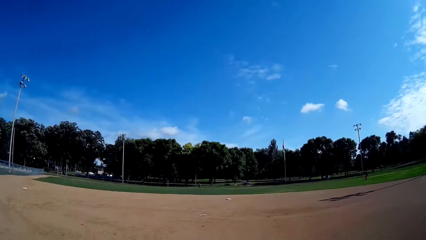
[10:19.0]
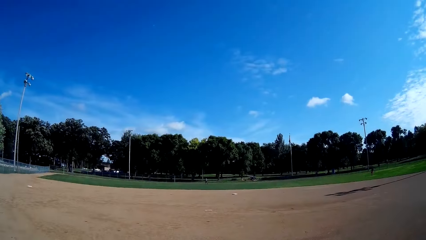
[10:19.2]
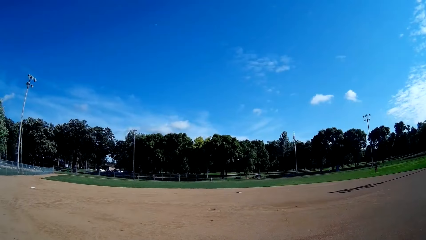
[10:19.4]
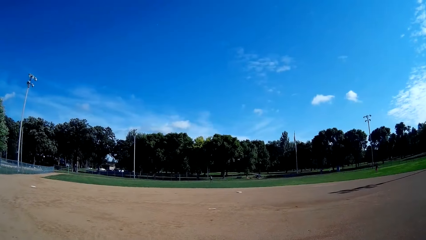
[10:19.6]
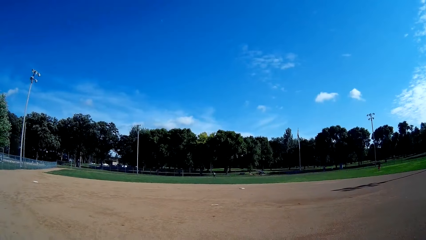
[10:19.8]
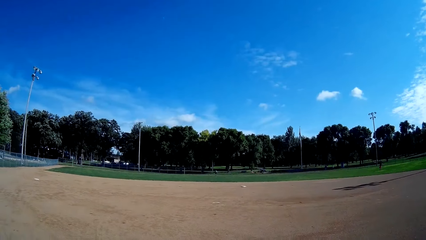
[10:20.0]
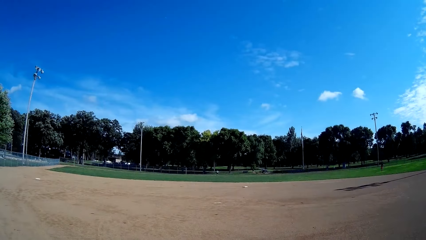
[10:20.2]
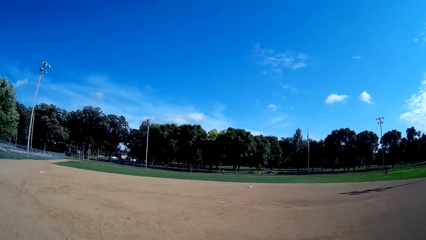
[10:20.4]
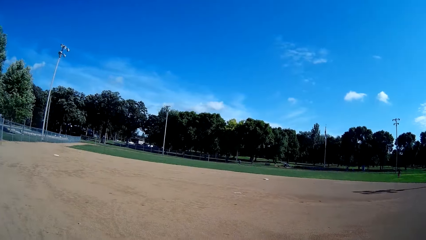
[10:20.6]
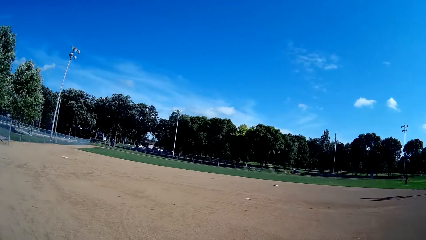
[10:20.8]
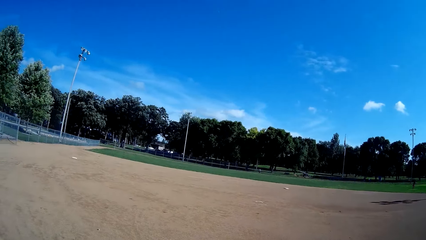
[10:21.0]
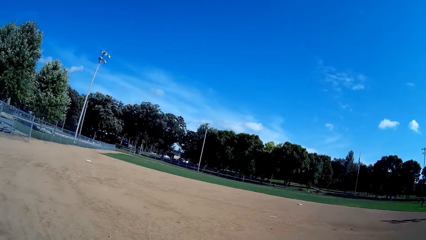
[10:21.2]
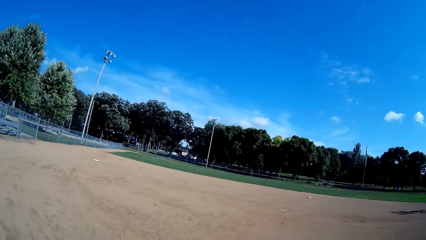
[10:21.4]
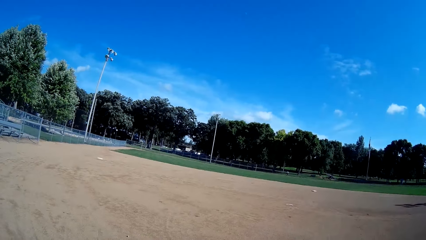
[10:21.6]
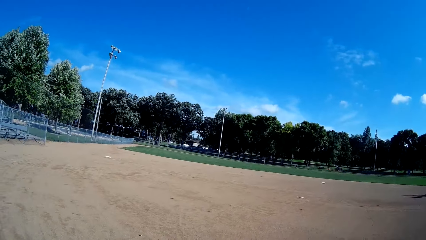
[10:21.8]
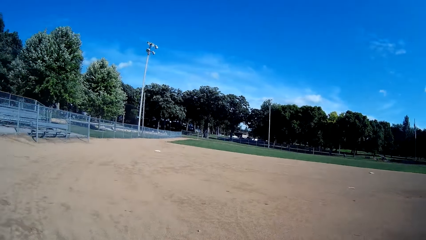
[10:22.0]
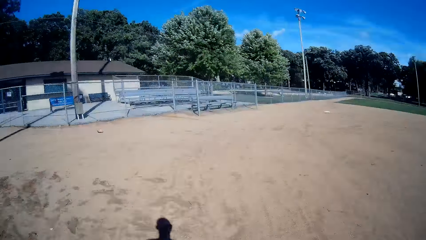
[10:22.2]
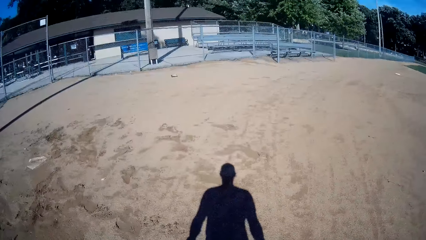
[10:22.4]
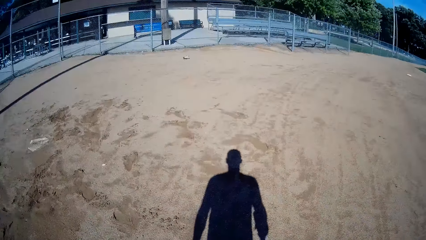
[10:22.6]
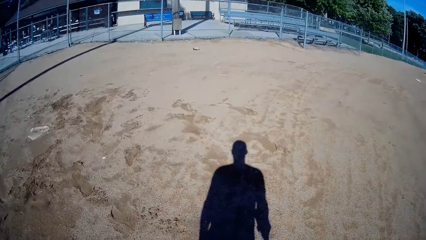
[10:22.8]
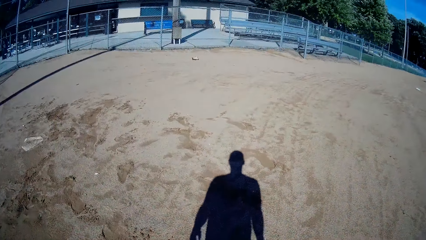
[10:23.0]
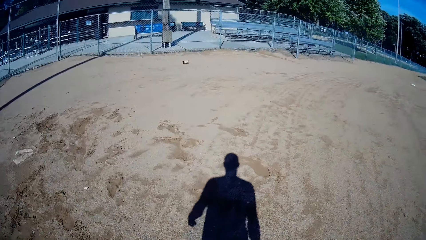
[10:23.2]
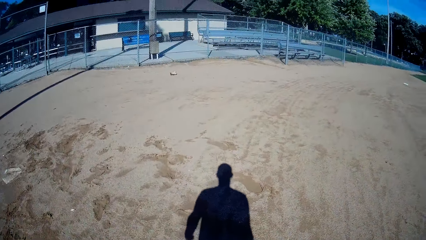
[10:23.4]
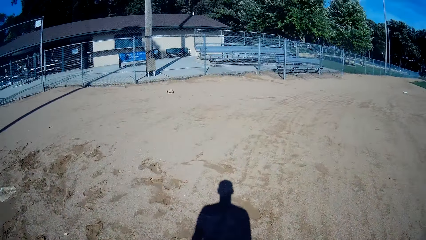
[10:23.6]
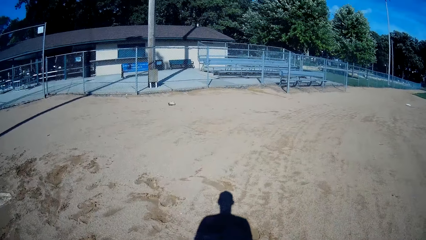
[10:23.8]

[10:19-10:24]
The camera wearer moves around. They walk around the pitch.

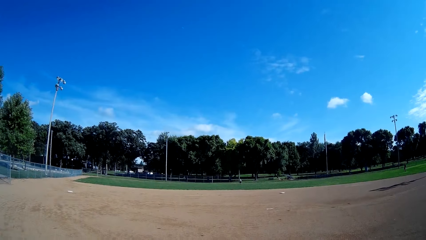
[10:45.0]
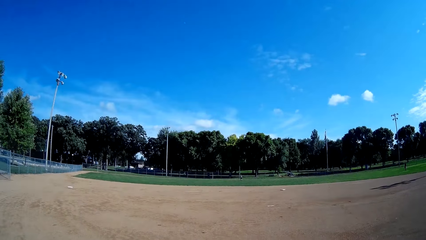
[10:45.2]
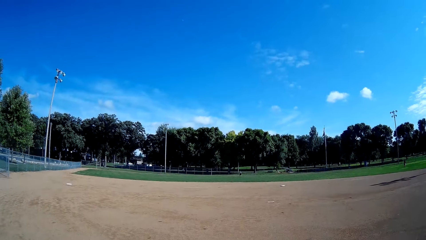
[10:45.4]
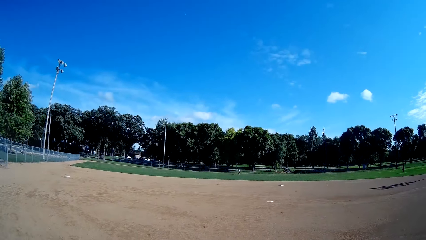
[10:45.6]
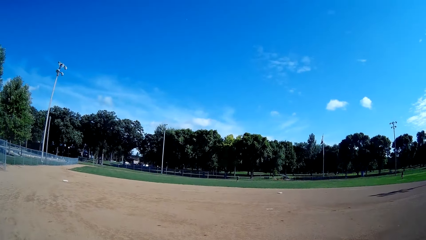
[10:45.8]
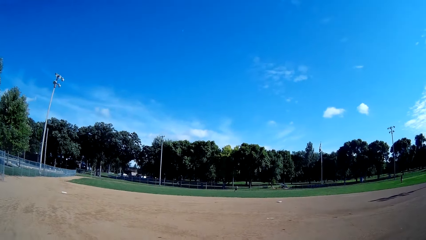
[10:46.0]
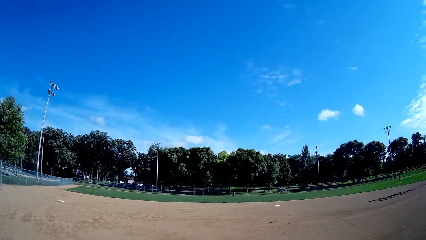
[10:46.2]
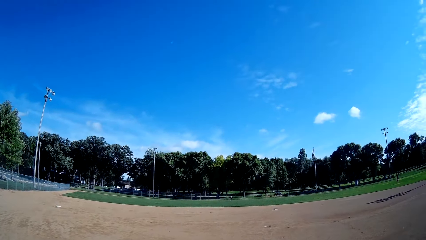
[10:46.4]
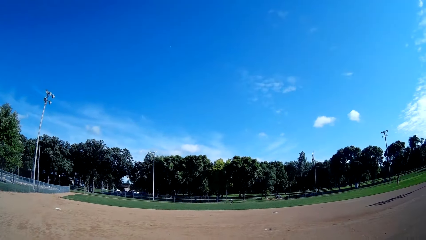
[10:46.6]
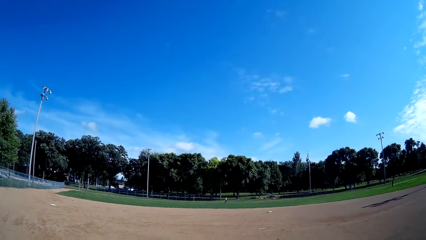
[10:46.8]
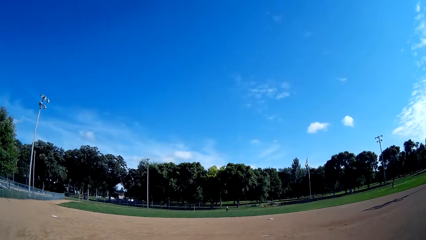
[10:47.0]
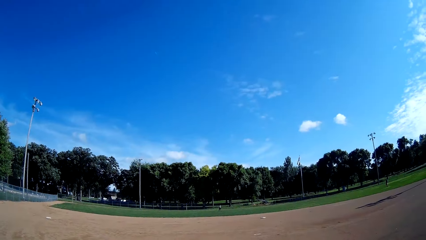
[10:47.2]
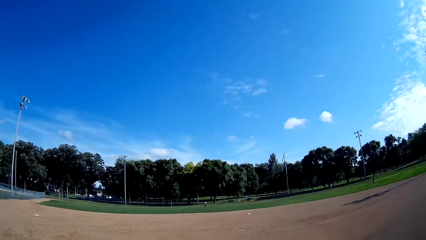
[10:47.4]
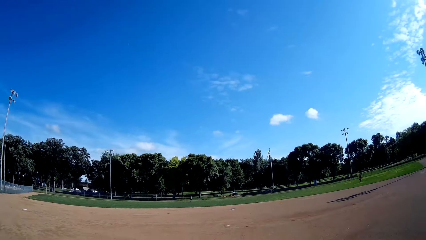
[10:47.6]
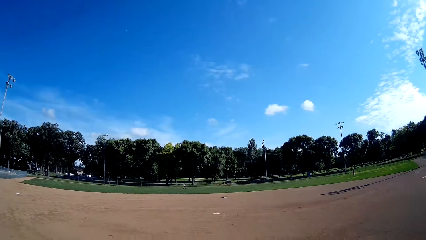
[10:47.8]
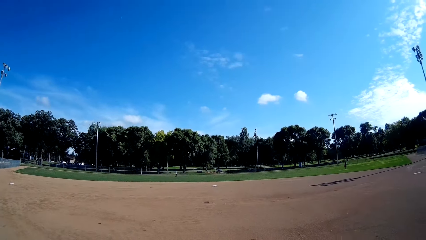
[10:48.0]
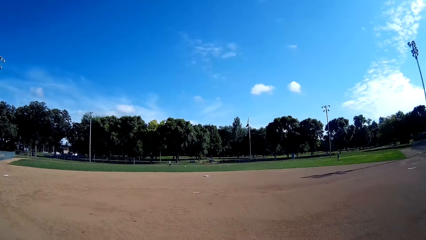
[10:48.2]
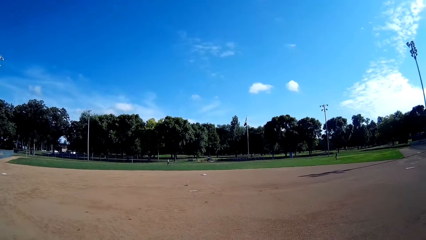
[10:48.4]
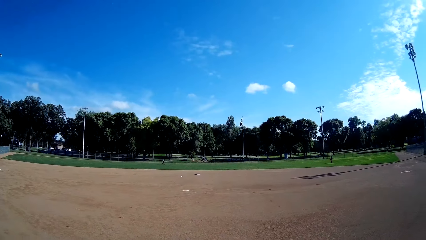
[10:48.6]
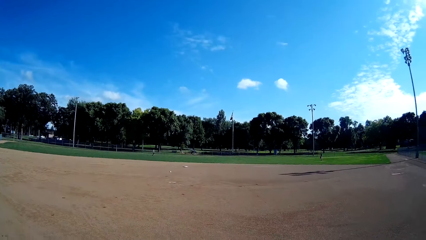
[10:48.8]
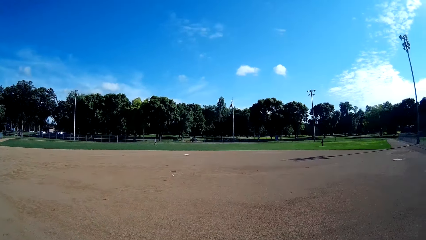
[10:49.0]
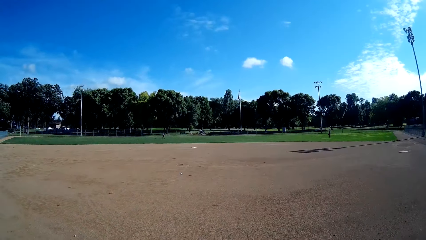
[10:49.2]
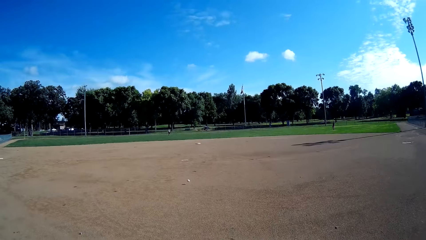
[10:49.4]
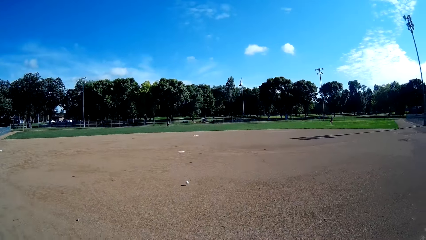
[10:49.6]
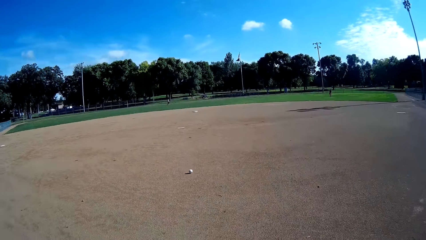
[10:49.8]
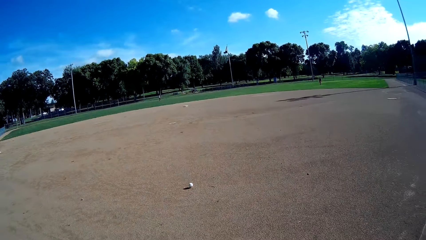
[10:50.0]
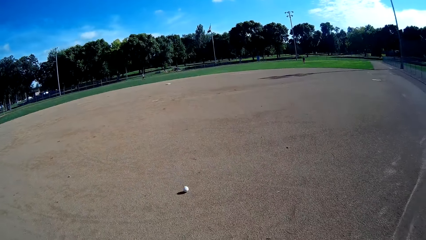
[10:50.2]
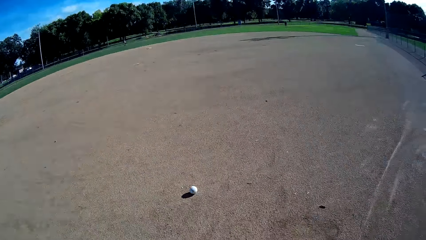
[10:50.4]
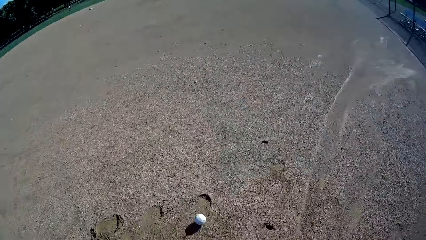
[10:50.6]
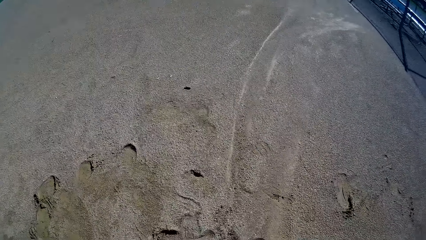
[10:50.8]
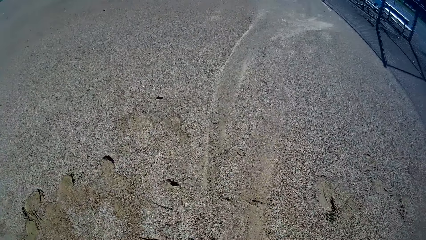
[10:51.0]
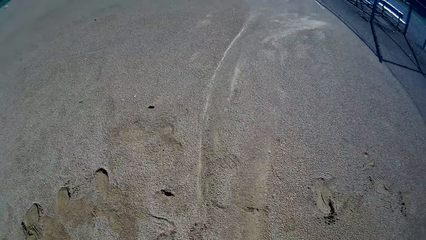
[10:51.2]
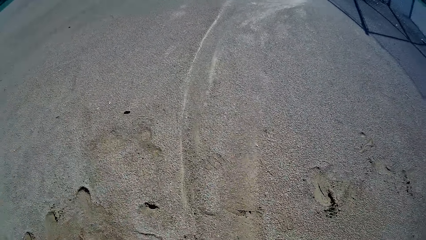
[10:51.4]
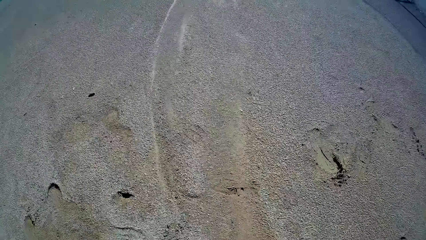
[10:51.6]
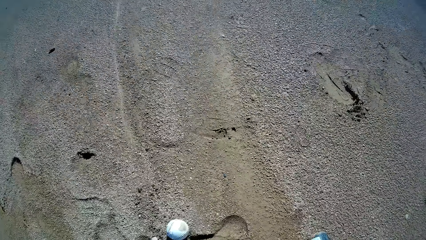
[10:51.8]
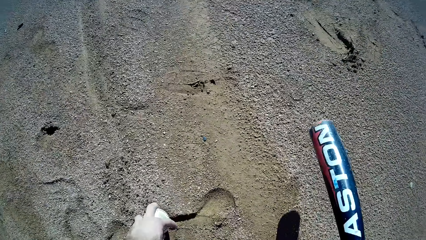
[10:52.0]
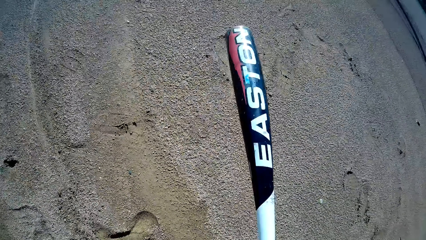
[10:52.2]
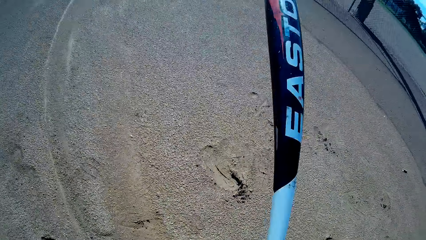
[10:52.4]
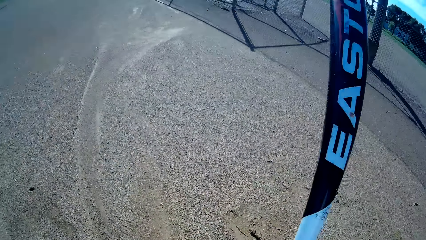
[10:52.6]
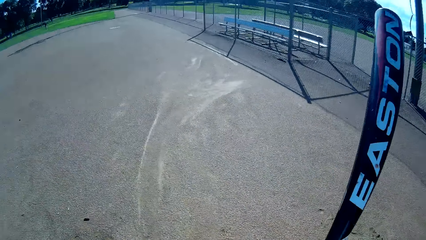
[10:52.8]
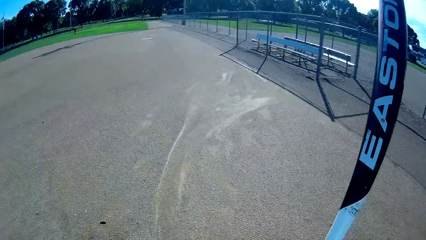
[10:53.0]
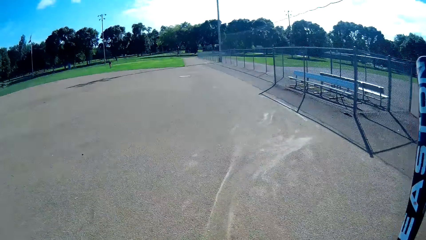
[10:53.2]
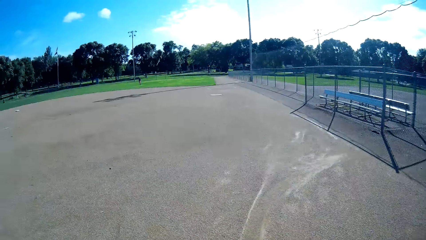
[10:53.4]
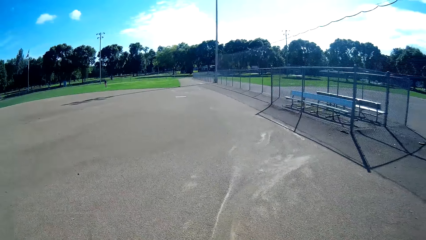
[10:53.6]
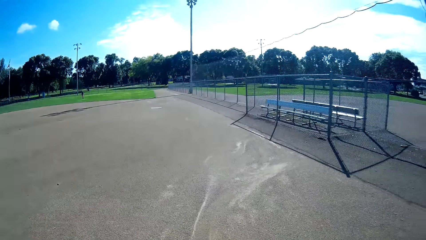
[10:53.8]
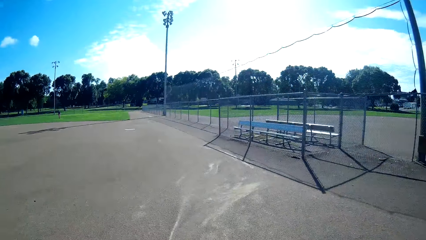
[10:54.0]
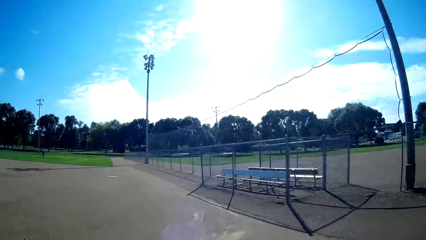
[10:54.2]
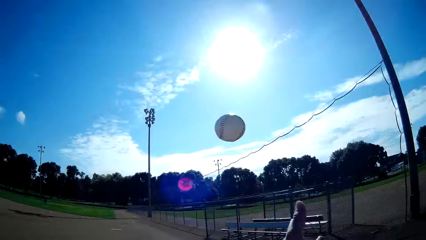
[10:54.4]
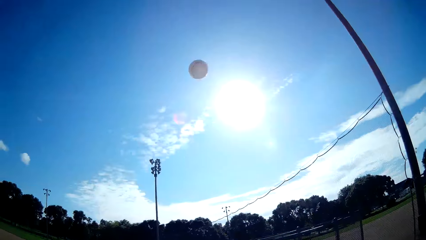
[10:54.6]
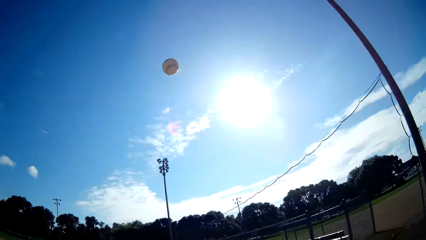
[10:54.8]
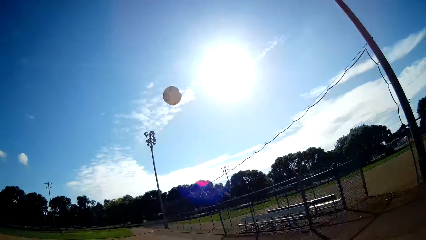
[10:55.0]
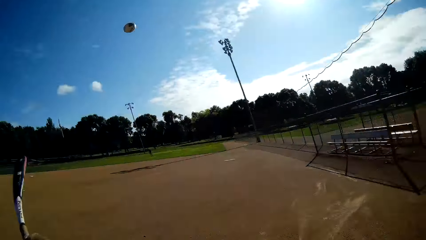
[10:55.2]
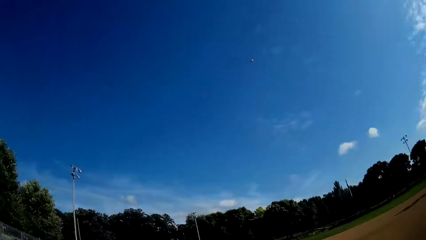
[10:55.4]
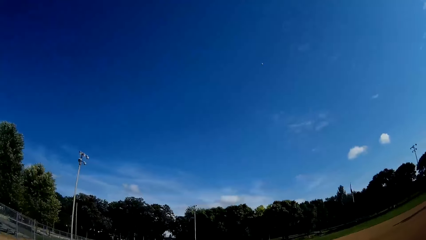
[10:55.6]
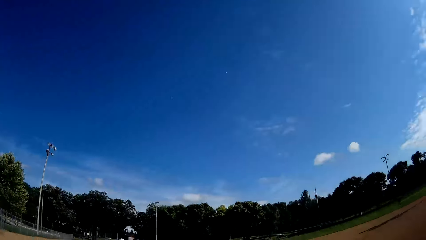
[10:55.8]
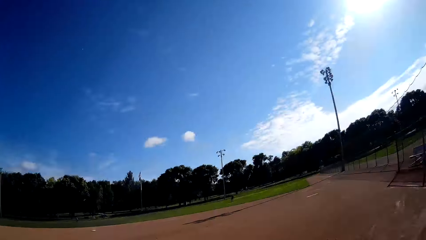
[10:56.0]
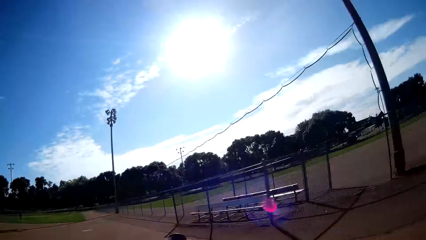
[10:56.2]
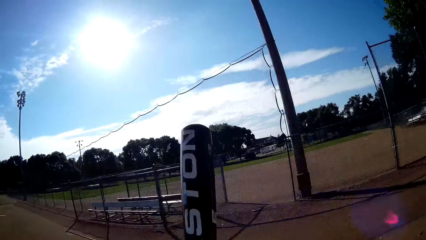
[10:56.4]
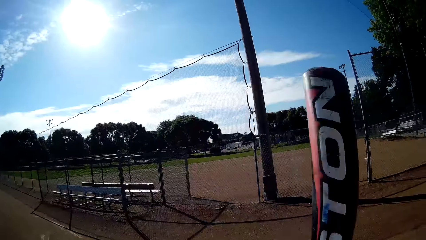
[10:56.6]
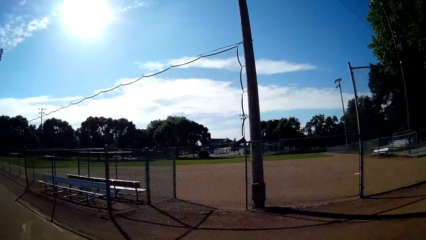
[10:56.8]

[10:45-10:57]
A person hits the cricket ball. The camera wearer picks a baseball or cricket ball from the ground. They throw the cricket ball up. They play baseball in the pitch to the person.
